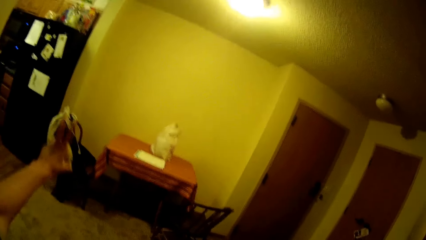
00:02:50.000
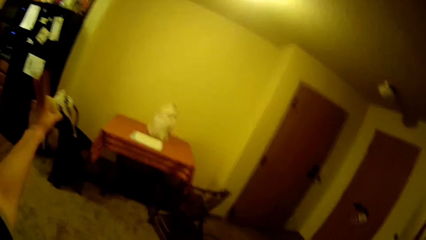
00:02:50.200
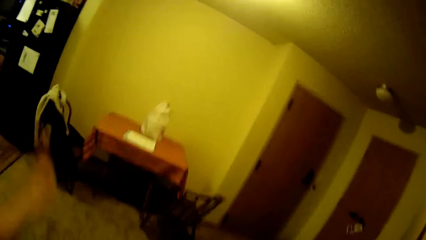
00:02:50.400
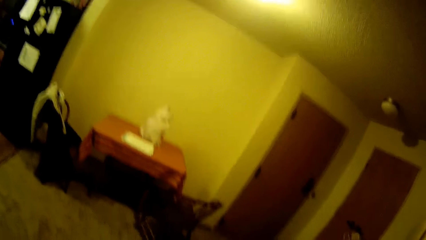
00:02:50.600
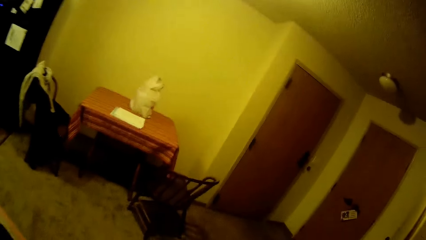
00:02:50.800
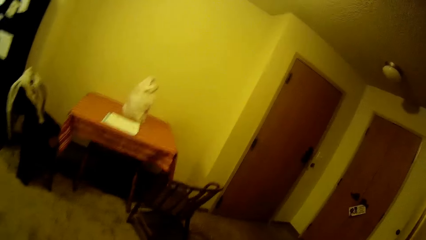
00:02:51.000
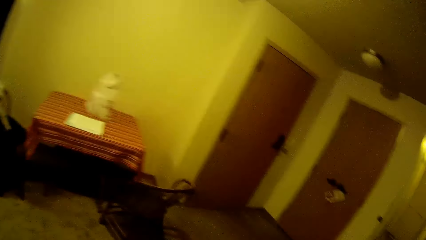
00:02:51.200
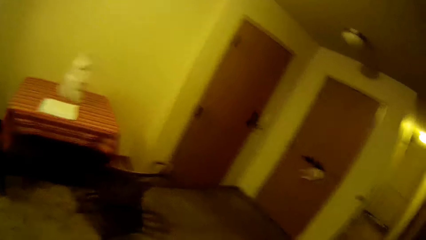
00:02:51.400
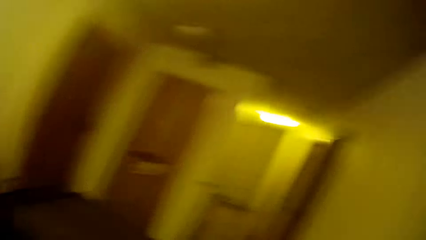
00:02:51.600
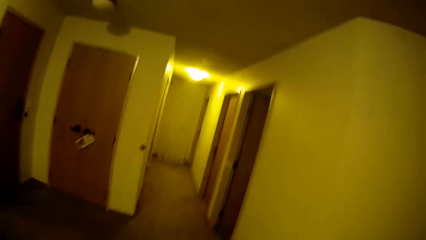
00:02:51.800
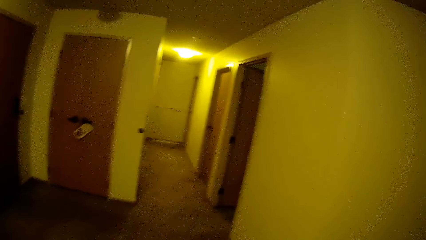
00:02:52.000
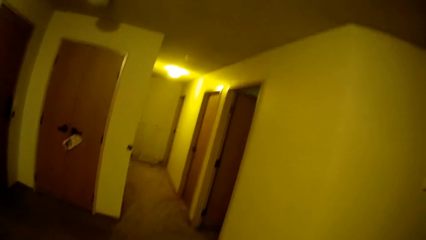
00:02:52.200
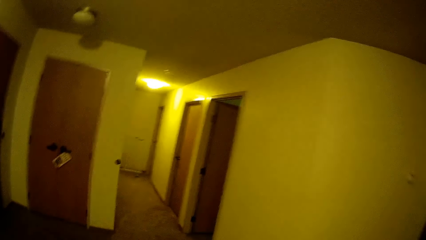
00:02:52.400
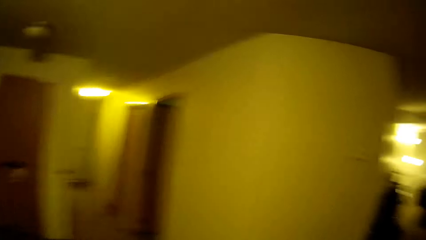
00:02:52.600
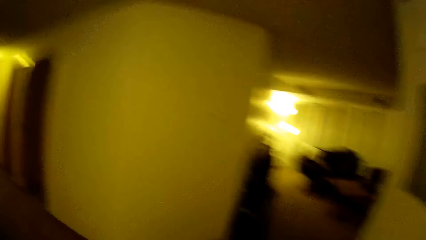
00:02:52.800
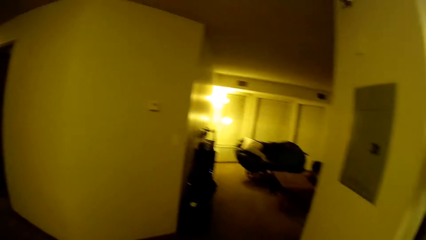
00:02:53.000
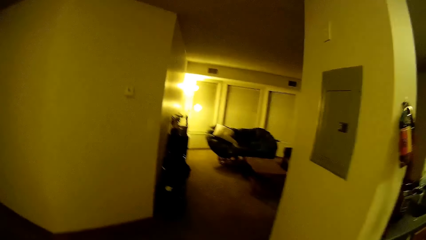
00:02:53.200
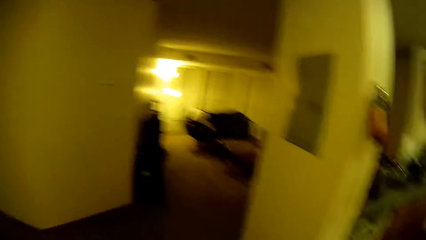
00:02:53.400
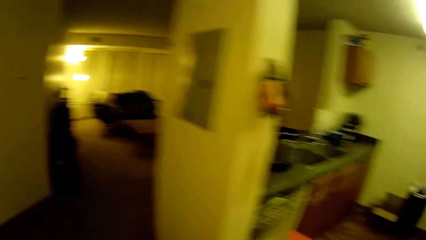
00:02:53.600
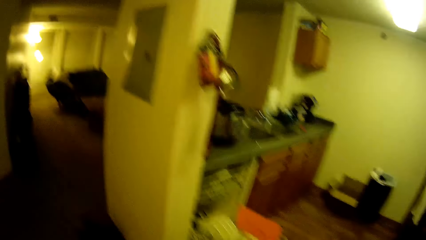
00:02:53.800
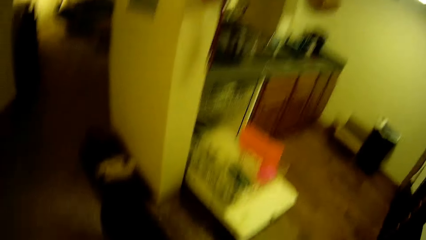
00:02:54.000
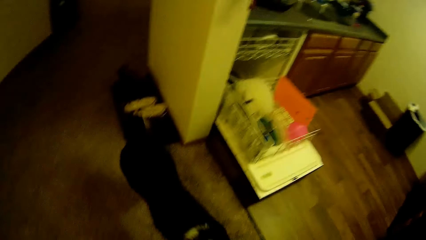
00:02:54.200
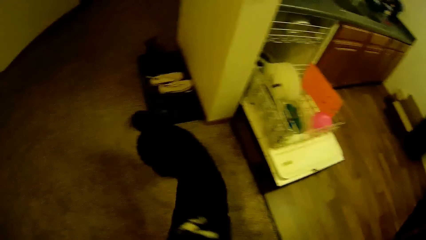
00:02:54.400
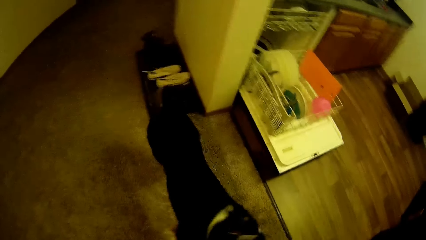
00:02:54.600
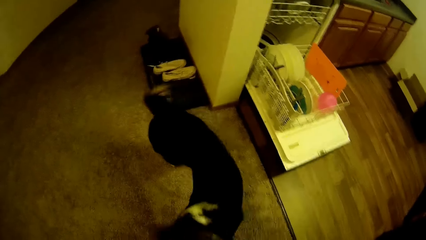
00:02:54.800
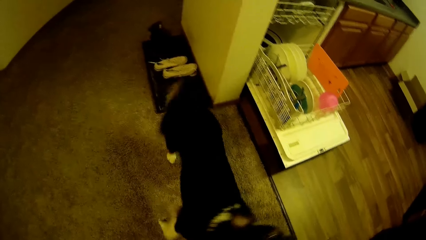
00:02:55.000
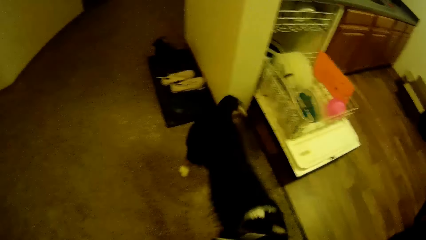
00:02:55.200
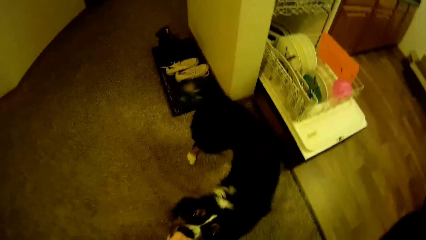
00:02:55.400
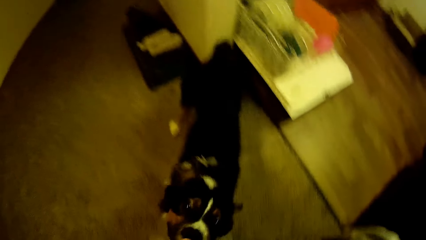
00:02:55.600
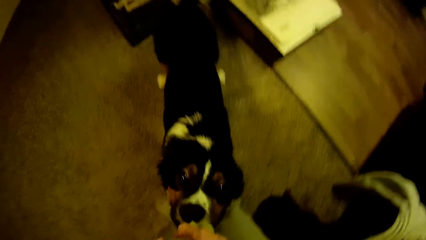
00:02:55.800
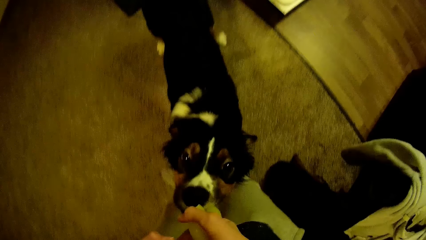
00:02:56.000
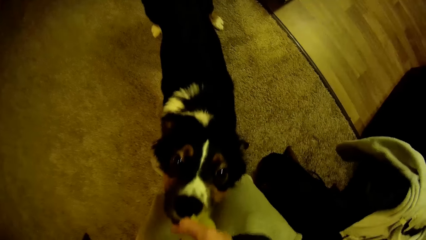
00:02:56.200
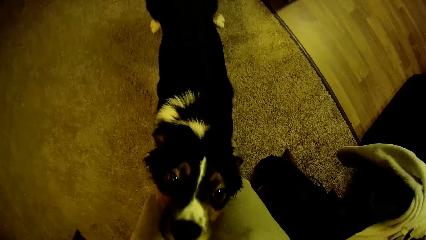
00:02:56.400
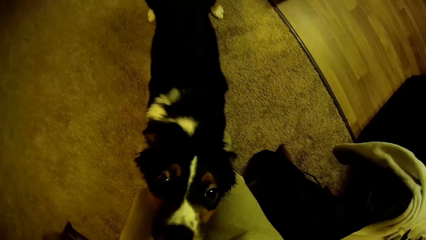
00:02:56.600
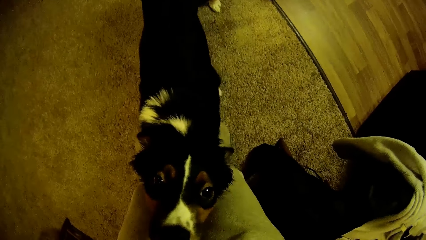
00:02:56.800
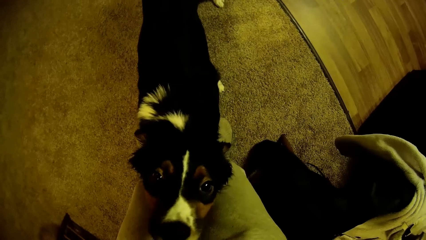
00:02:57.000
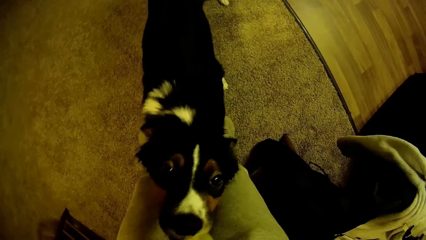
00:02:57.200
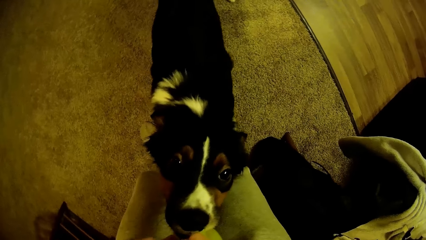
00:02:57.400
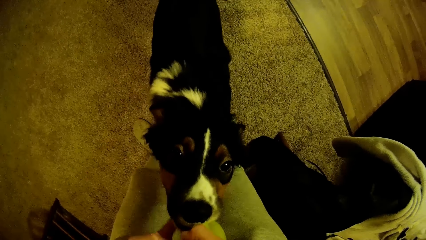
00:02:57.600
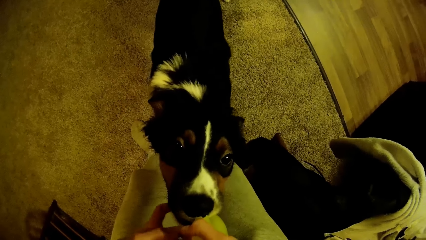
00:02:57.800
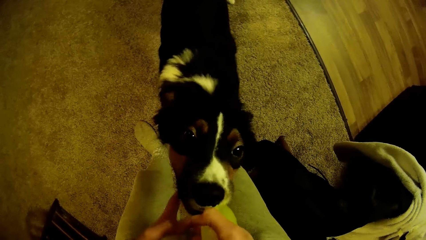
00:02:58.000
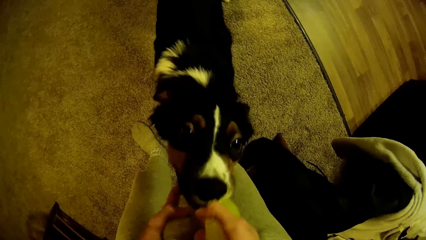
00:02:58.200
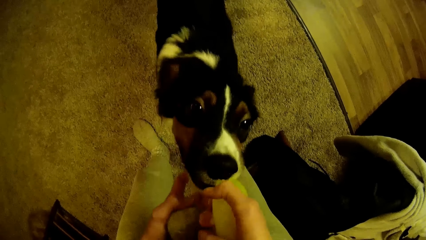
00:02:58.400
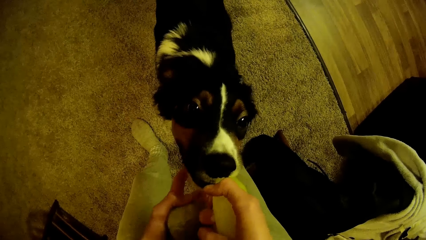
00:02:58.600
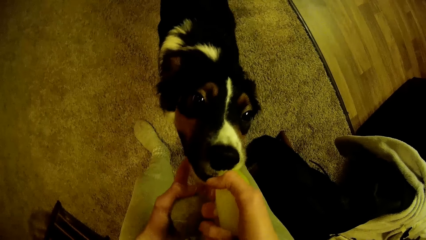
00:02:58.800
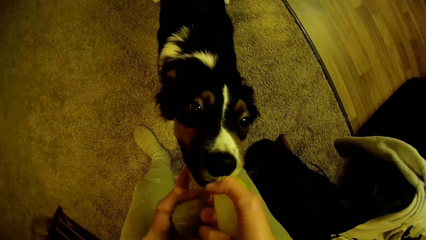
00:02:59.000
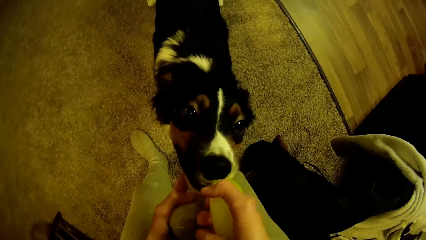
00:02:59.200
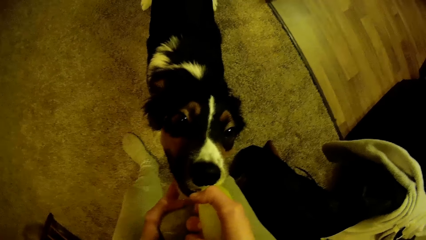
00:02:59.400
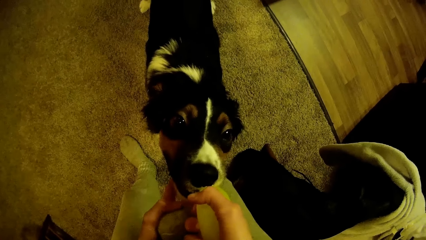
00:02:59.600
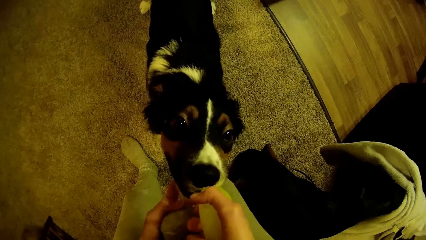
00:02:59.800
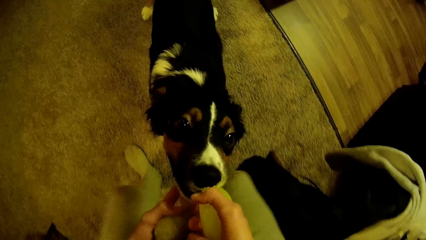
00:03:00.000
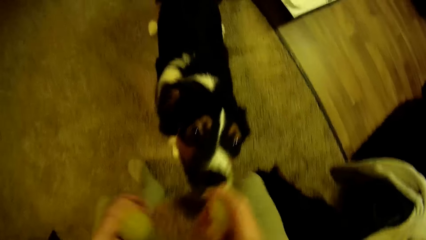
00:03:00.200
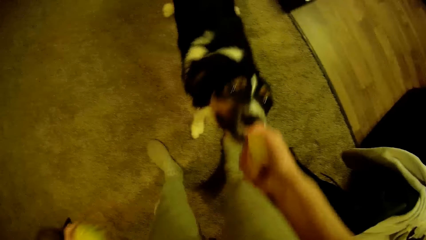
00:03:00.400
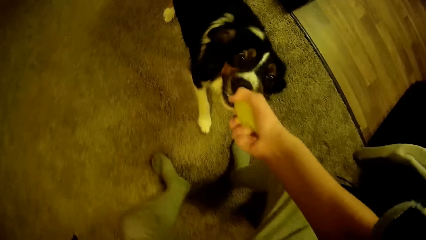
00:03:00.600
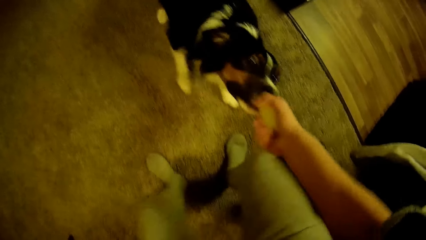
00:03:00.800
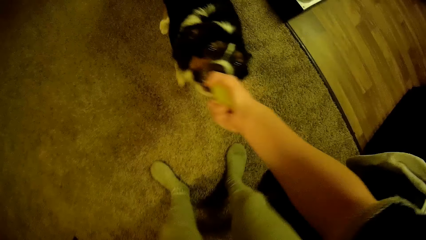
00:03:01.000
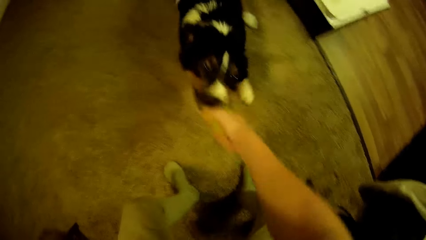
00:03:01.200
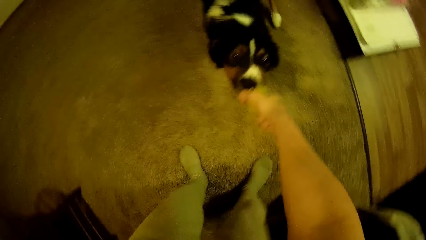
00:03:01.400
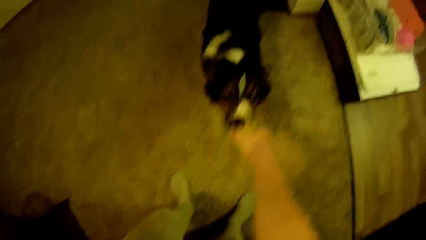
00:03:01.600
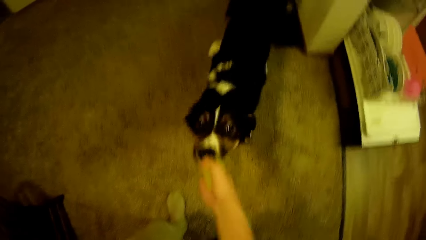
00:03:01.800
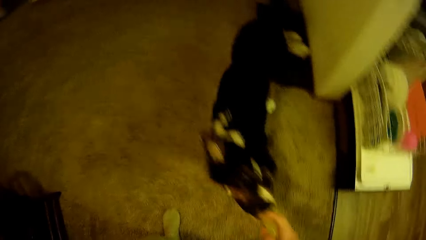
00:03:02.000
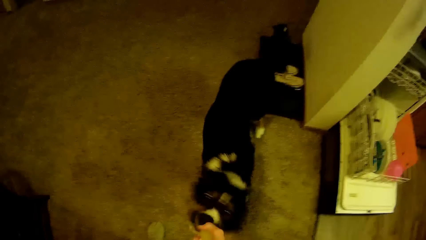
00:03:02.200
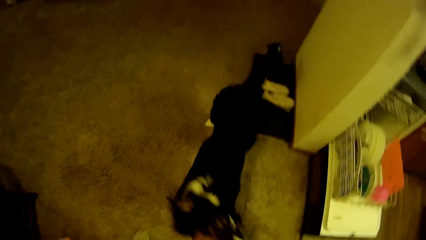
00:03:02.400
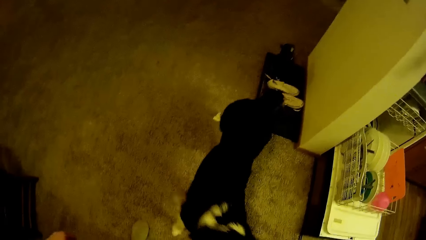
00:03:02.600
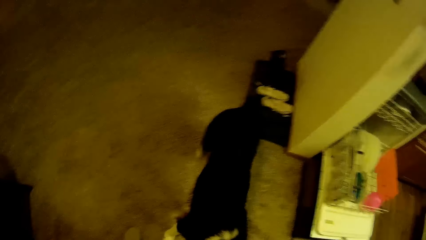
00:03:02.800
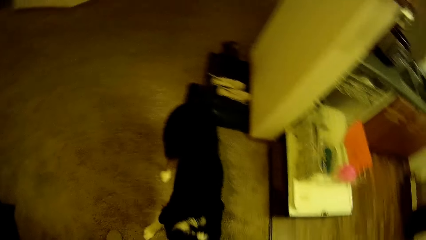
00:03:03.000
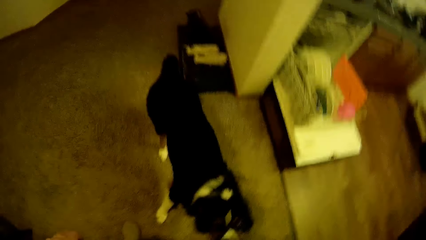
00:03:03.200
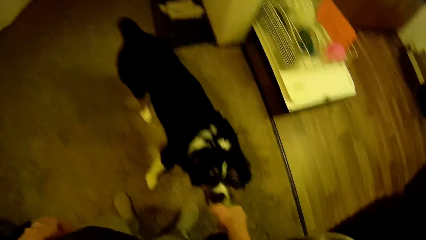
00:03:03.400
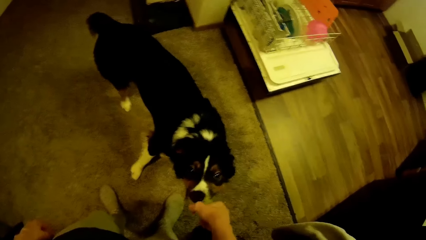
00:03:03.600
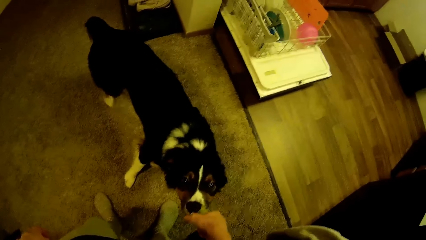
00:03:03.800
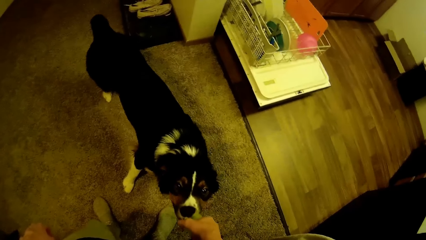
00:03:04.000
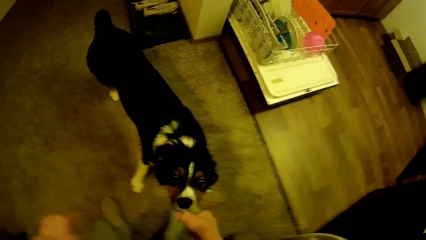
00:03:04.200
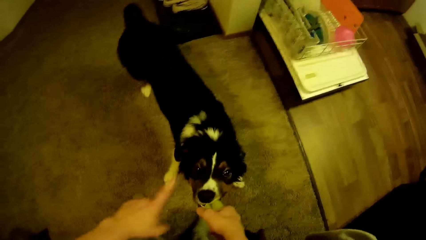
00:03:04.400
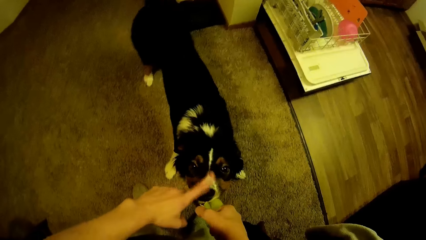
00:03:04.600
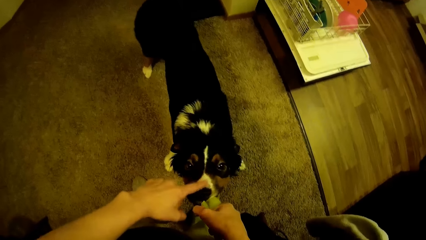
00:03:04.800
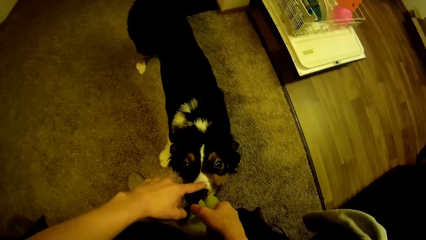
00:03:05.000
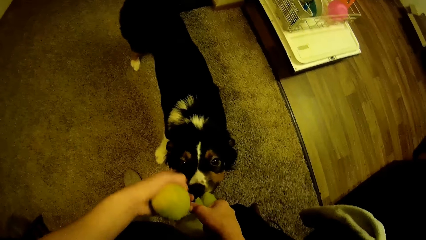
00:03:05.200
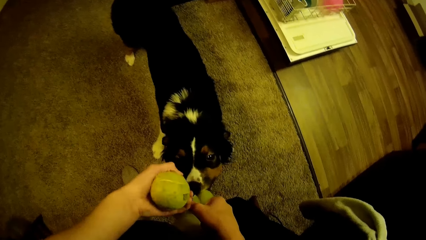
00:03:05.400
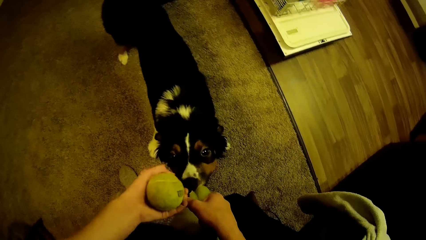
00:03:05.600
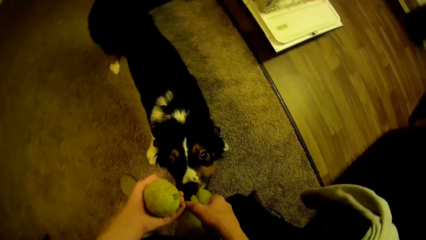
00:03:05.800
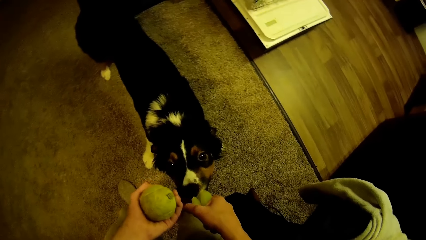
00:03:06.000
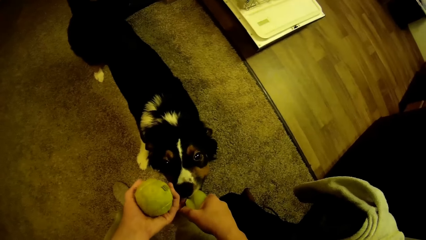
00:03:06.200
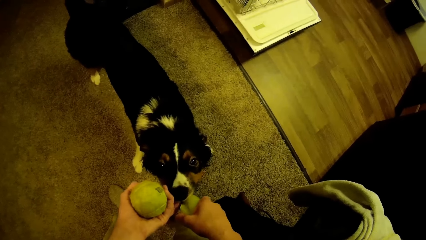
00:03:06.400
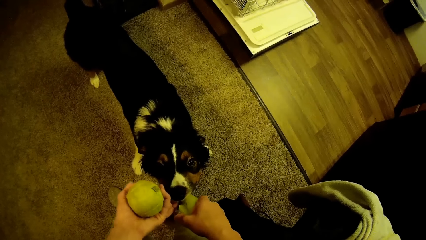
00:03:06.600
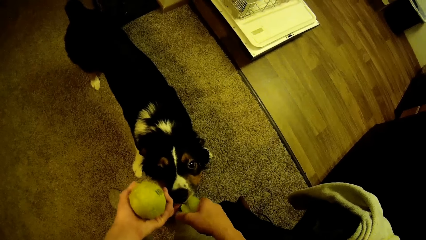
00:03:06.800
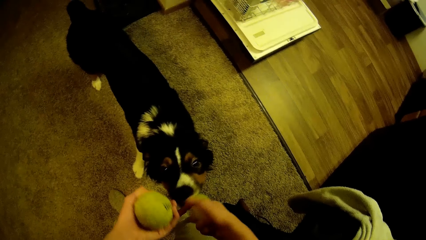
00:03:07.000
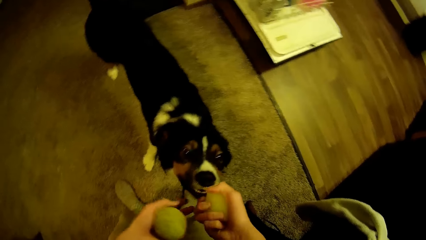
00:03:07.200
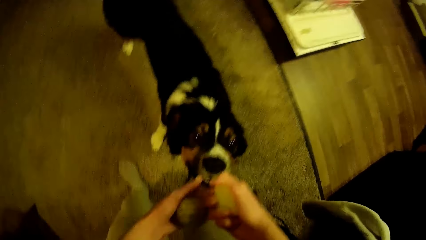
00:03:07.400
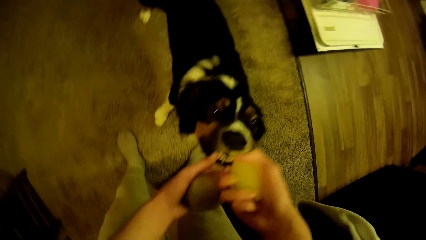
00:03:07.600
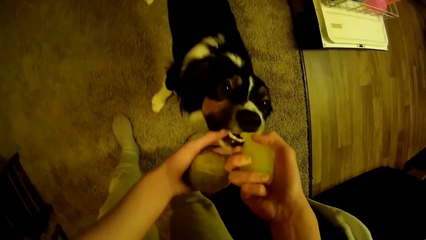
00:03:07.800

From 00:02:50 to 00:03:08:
The camera wearer points in a direction. They walk in the house. They pull the ball from the dog's mouth. They hold the dog's mouth. They pull the ball from the dog's mouth. They tap the nose of the dog.
